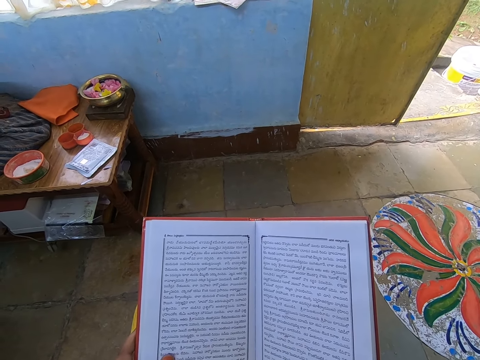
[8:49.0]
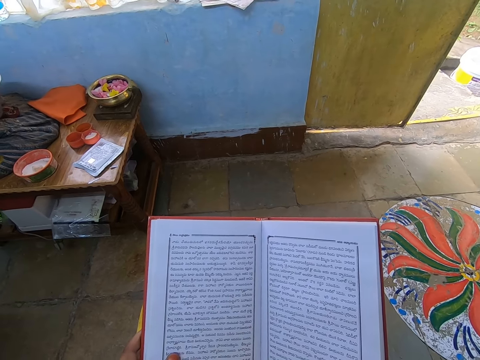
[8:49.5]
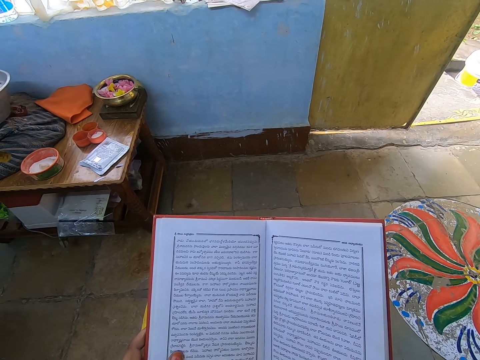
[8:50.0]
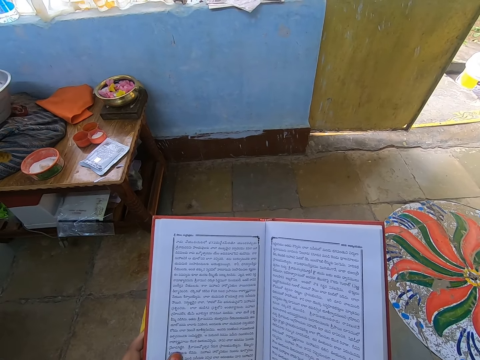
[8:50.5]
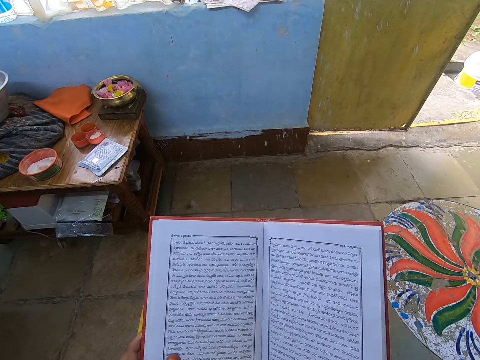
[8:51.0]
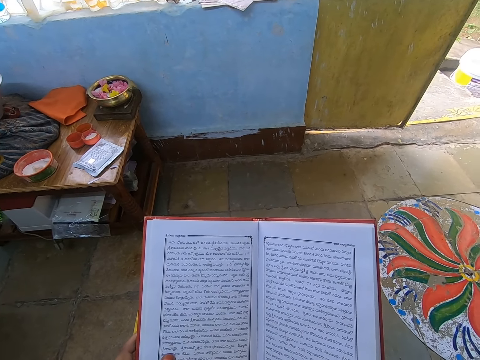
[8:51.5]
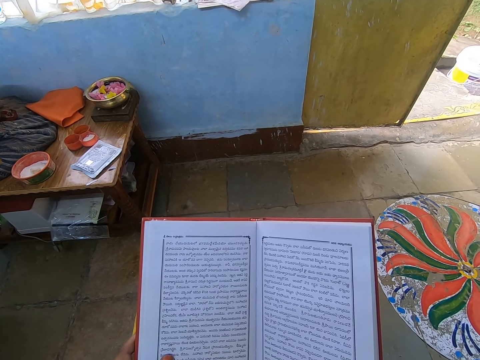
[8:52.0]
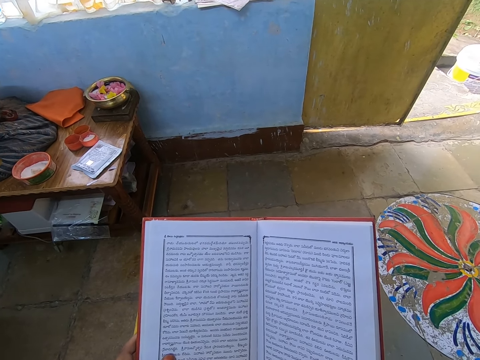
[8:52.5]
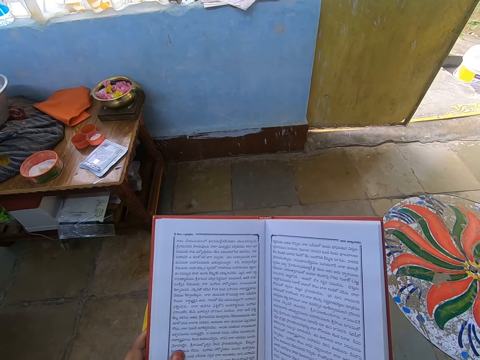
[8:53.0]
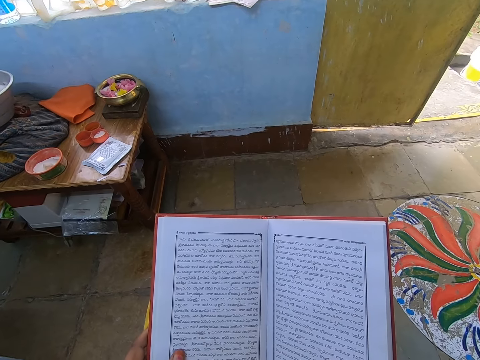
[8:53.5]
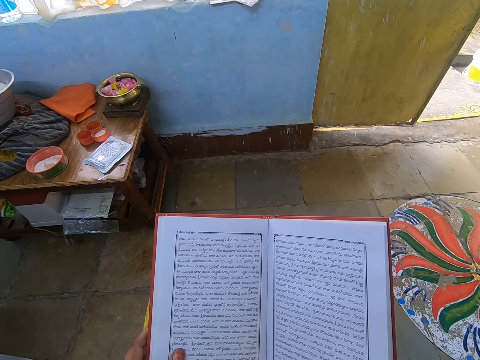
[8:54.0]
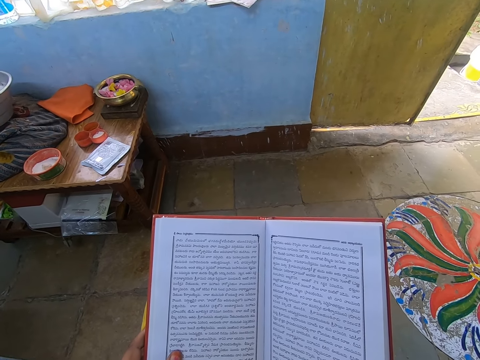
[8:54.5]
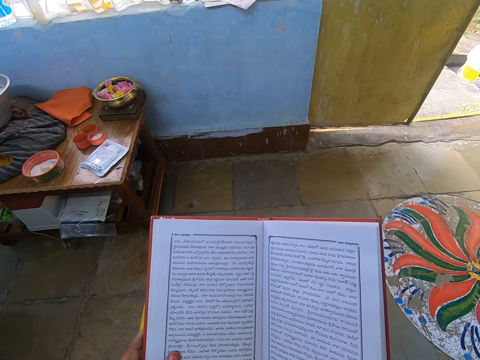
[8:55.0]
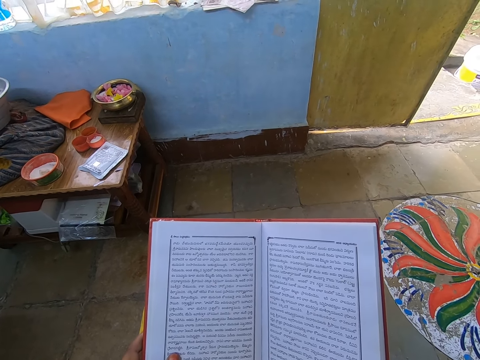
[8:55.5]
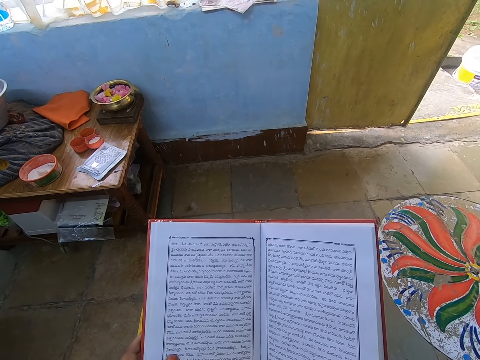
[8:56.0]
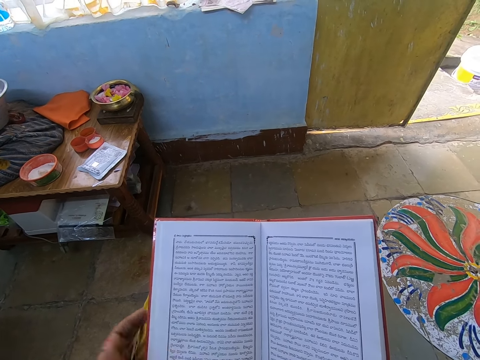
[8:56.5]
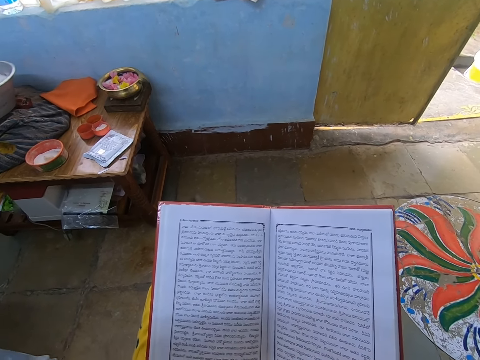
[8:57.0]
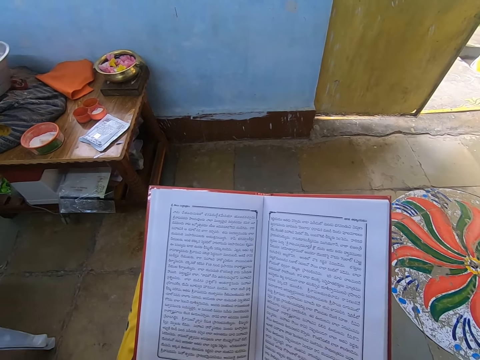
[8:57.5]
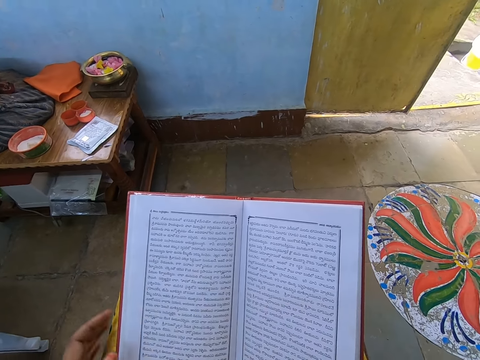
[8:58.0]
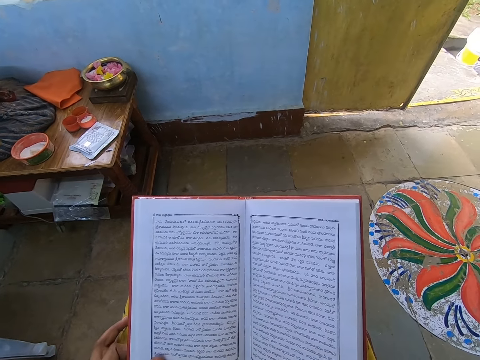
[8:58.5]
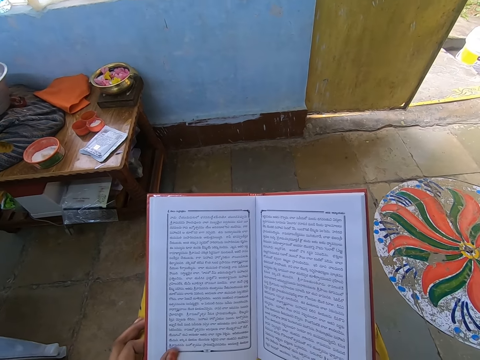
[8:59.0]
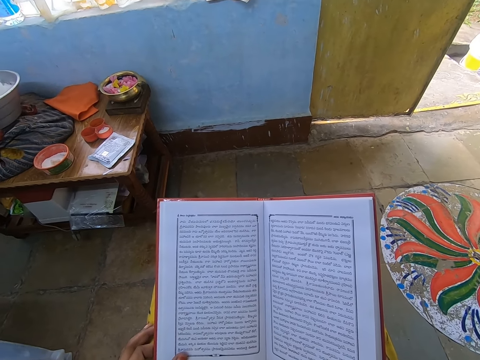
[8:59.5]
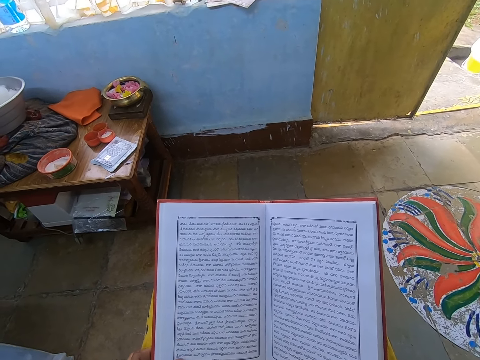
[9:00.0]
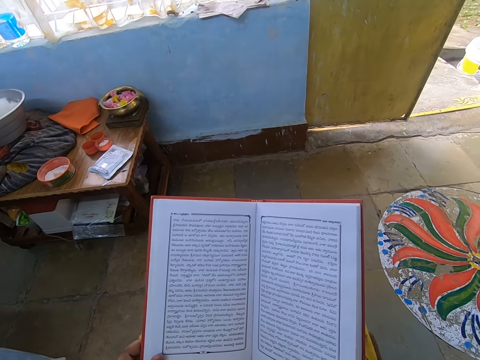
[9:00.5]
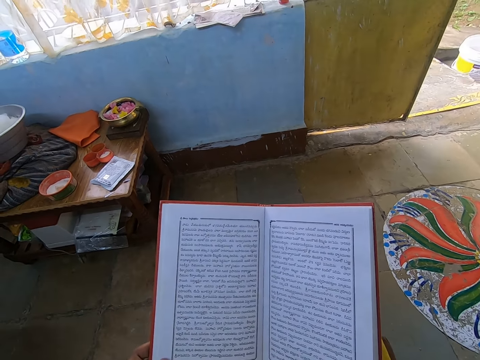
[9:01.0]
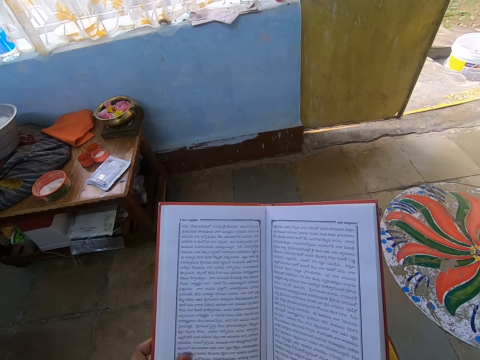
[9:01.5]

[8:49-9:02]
The camera wearer waves the hand.

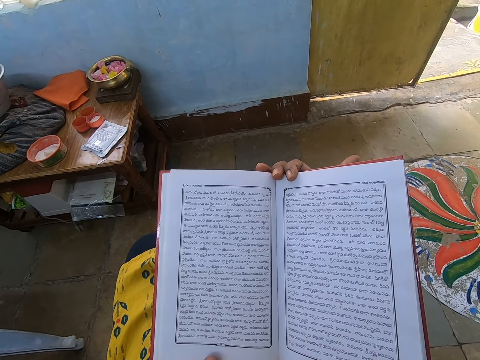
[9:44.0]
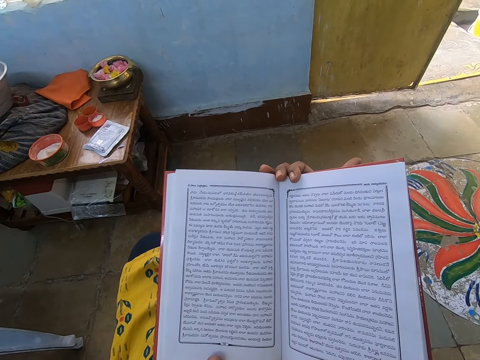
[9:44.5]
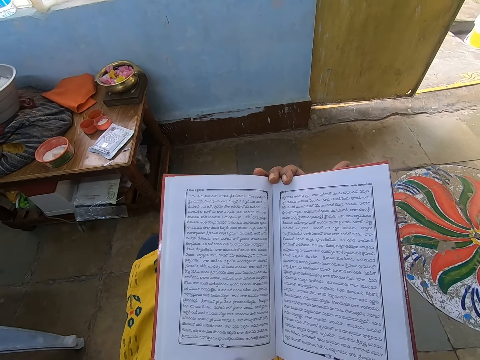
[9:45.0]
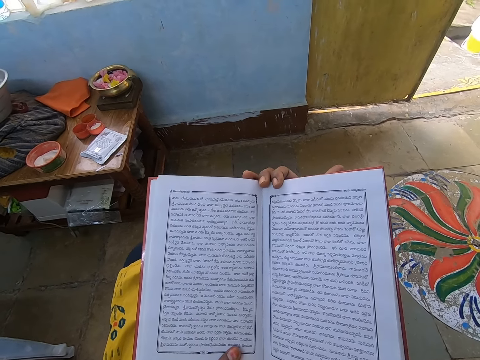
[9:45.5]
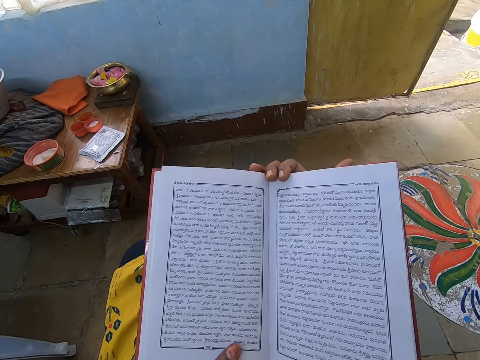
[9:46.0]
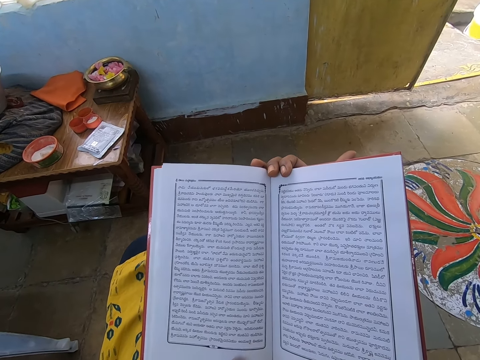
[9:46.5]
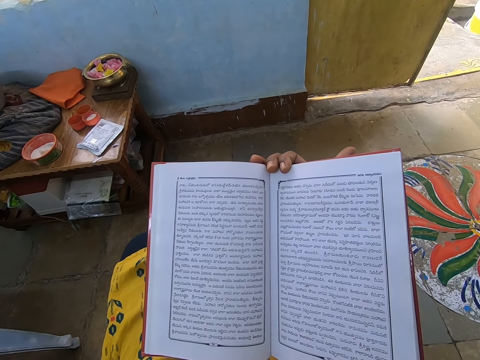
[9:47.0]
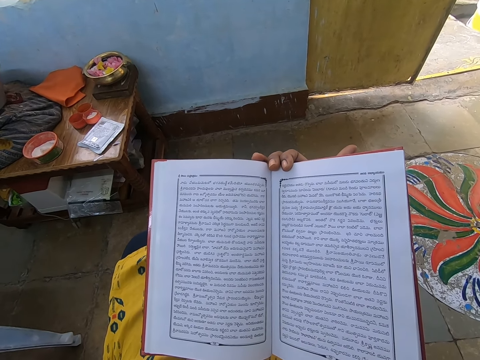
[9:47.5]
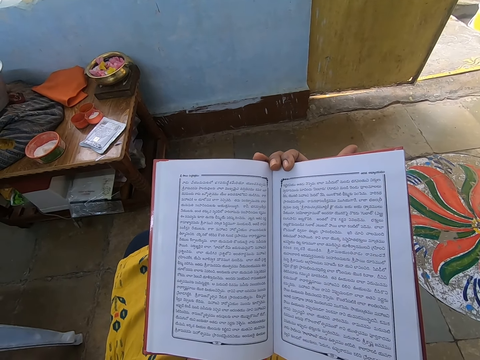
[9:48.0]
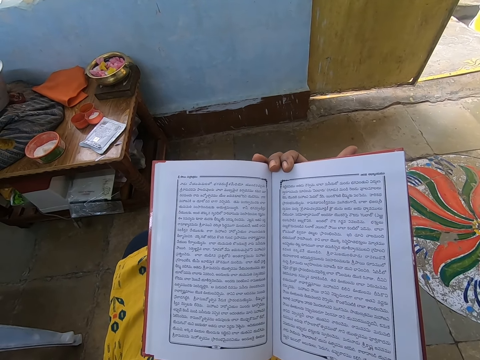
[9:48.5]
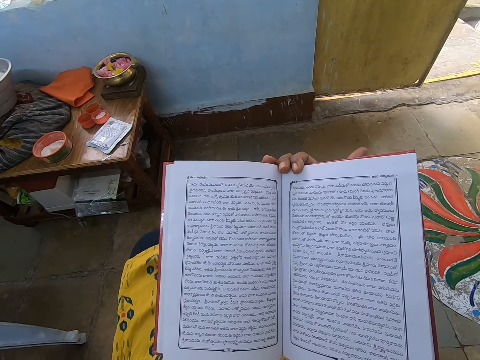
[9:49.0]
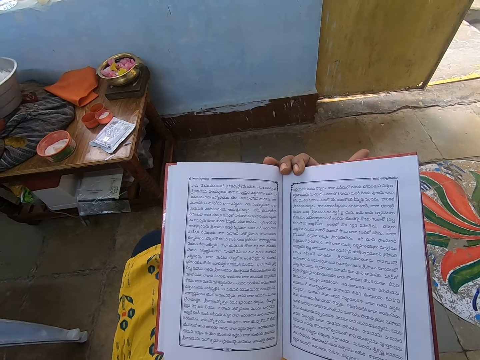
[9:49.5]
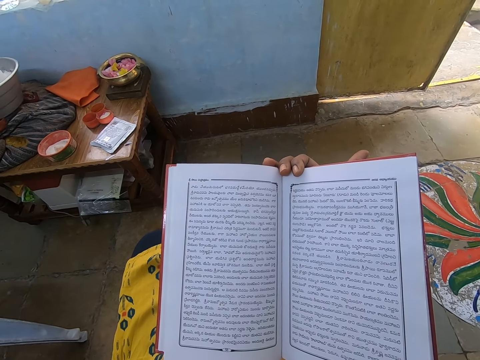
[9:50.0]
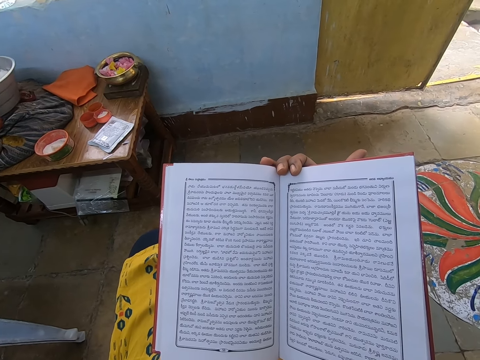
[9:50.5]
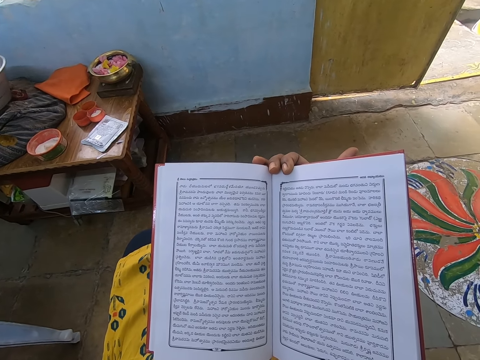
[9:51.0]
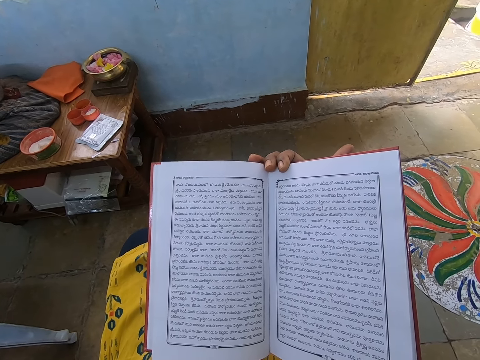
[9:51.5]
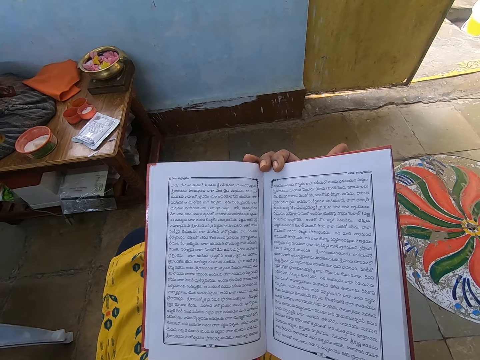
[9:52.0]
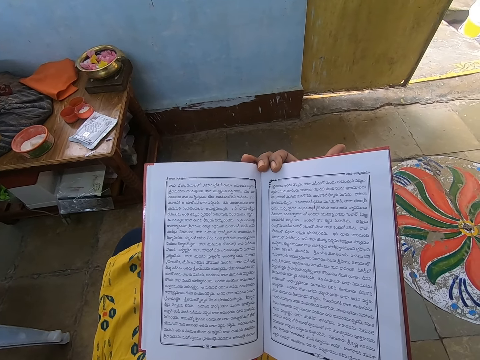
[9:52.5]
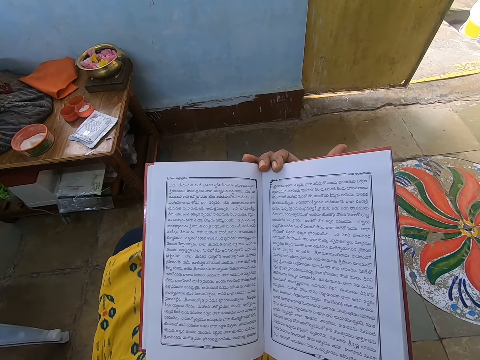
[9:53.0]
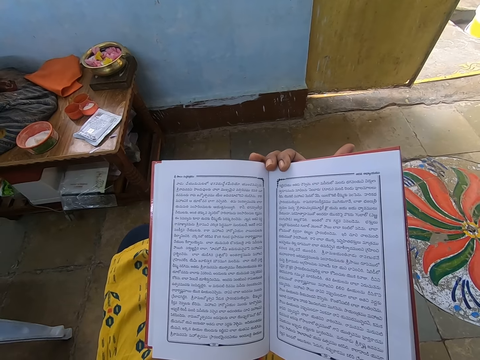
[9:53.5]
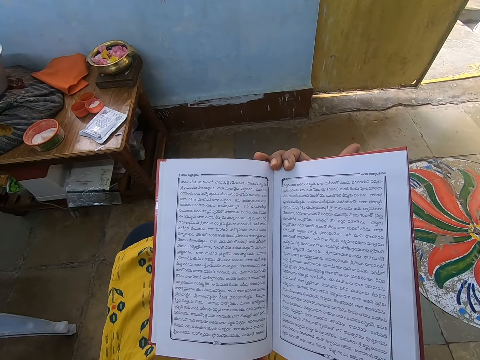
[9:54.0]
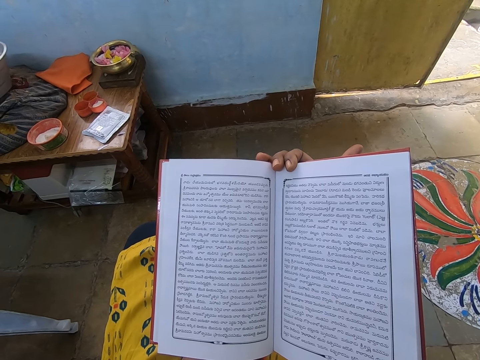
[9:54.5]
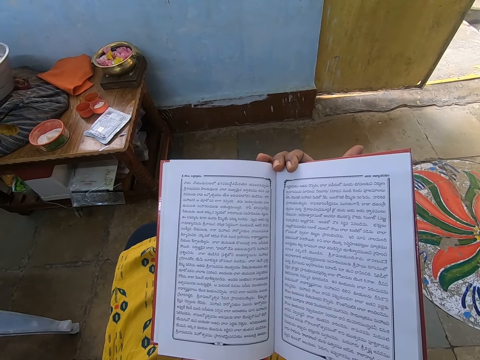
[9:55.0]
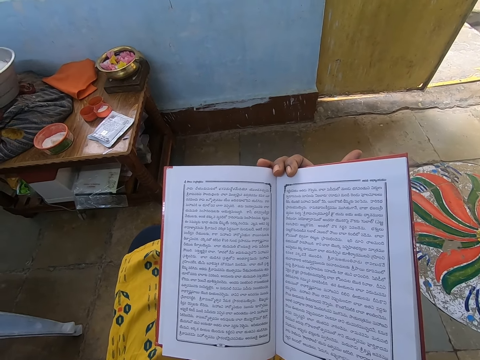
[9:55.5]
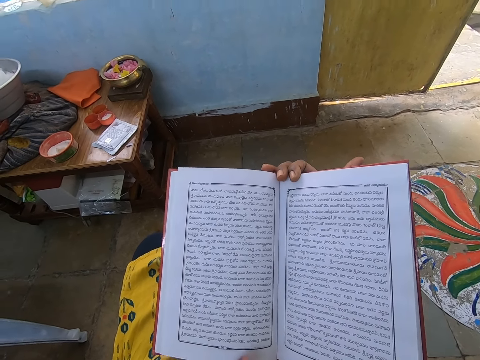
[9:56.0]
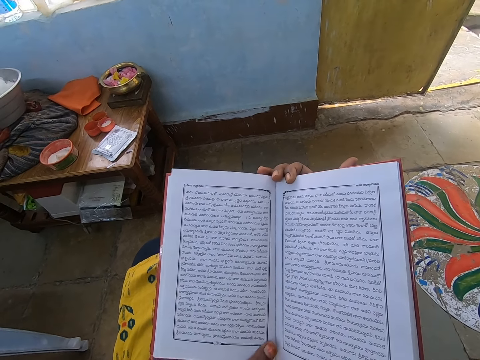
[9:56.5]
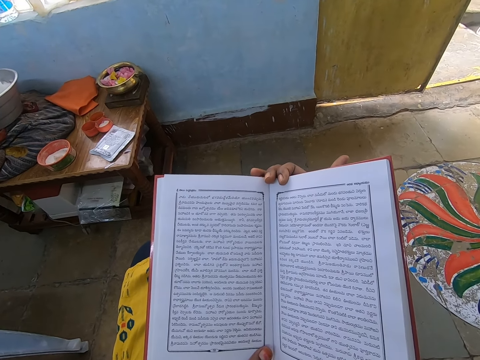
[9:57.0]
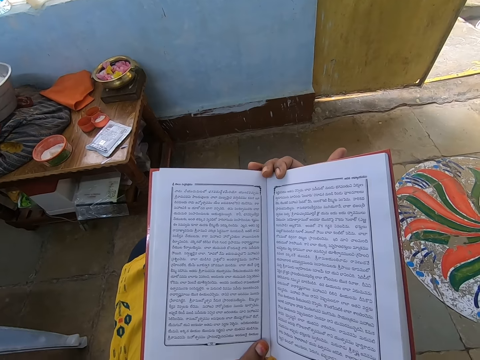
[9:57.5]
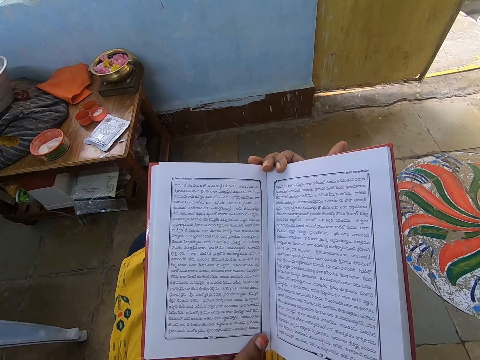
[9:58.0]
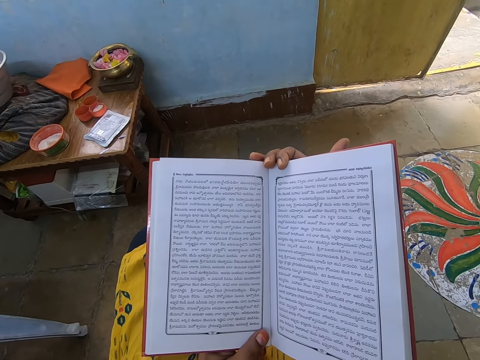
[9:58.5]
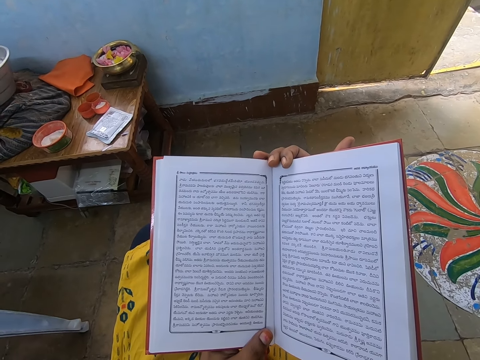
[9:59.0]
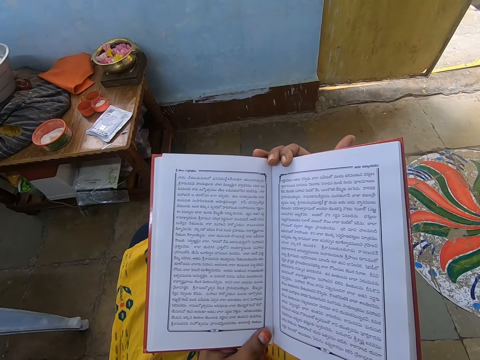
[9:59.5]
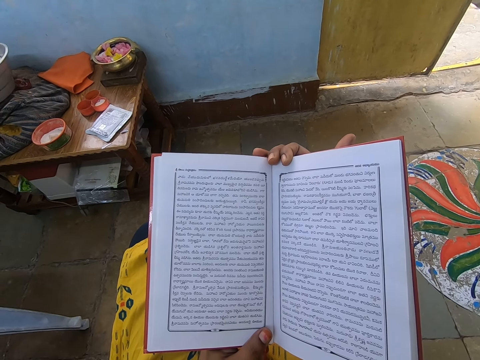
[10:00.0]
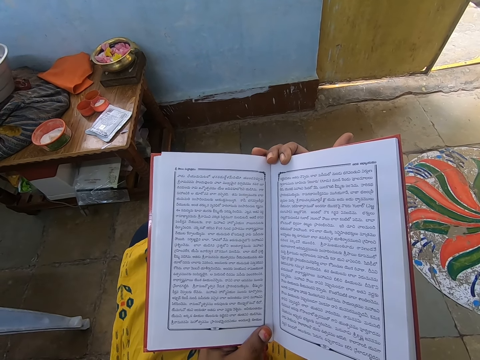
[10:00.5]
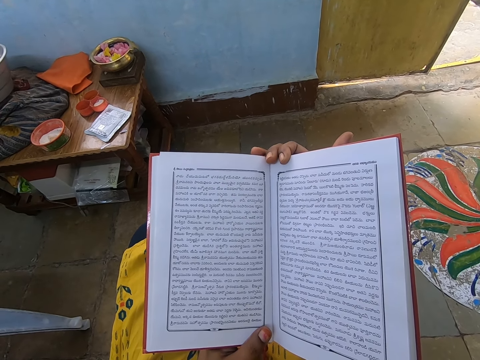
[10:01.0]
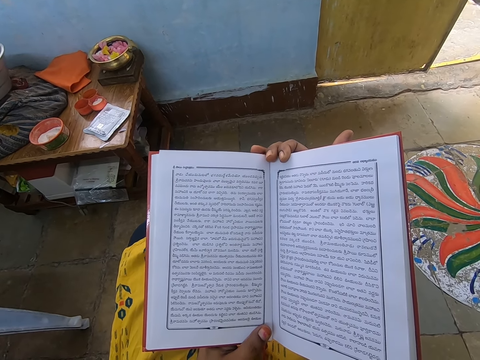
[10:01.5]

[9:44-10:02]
The camera wearer holds the book with two hands. They remove one hand from the book. They hold the book with two hands.
